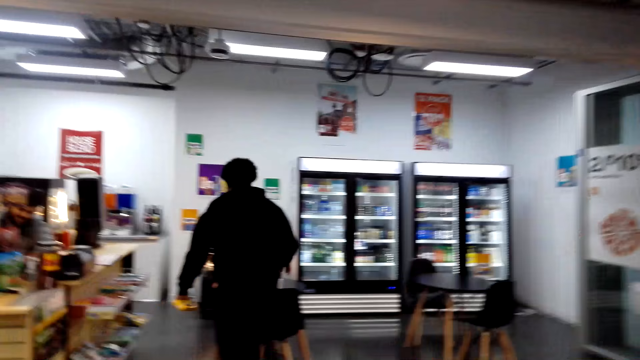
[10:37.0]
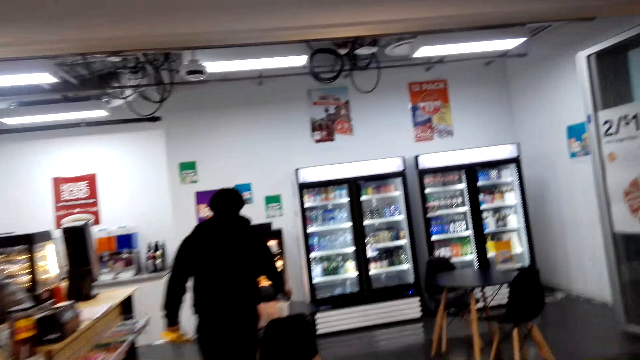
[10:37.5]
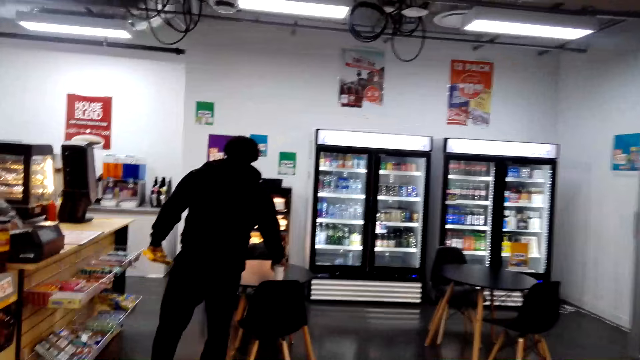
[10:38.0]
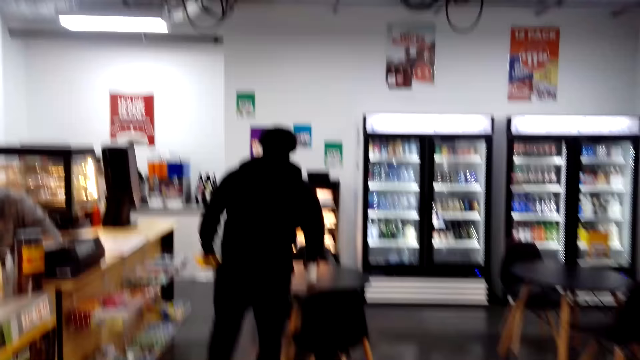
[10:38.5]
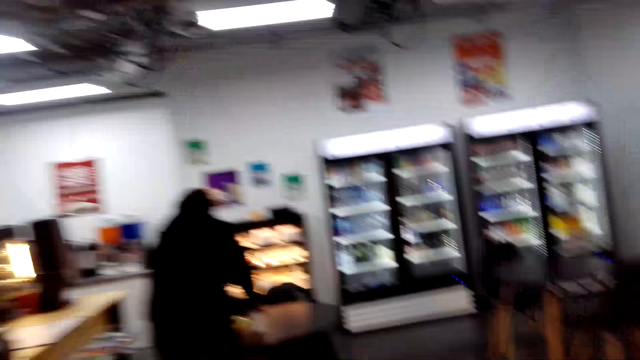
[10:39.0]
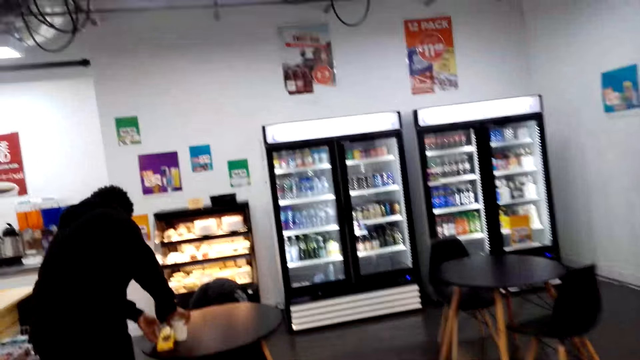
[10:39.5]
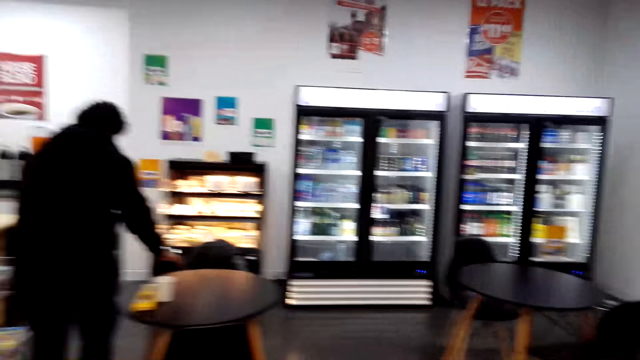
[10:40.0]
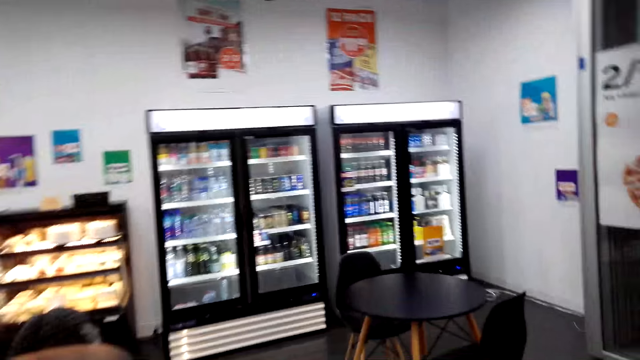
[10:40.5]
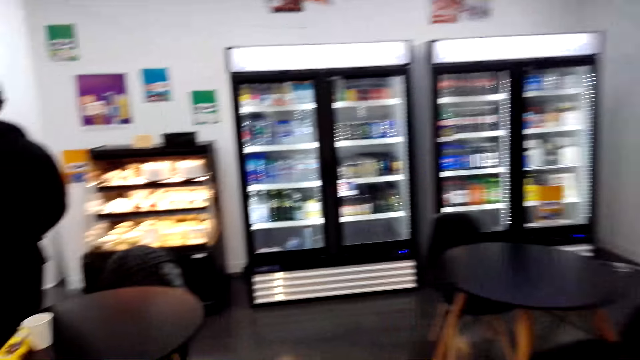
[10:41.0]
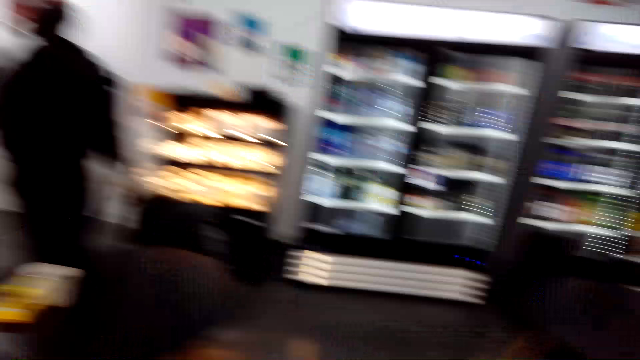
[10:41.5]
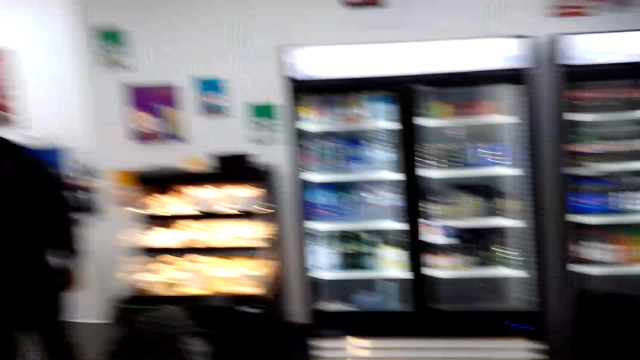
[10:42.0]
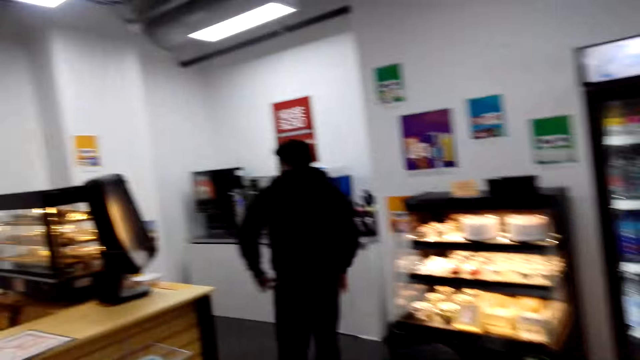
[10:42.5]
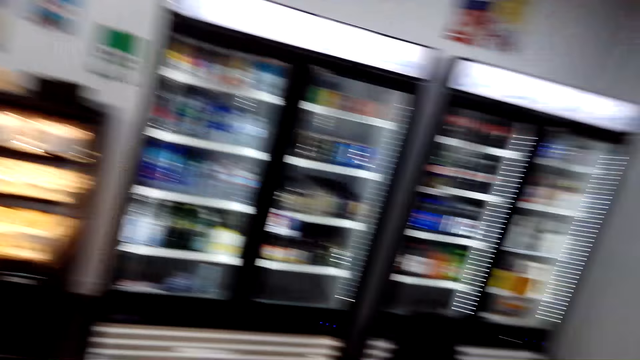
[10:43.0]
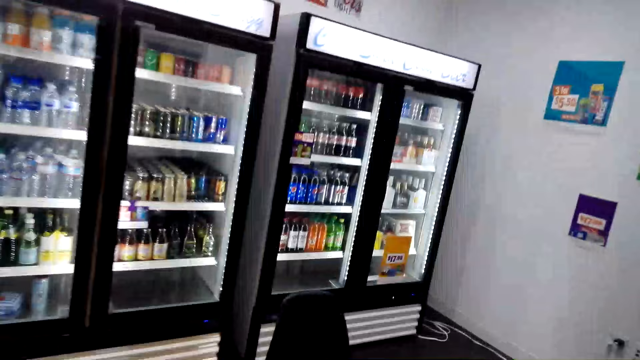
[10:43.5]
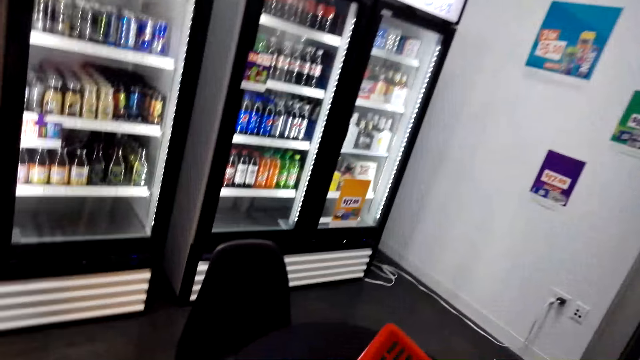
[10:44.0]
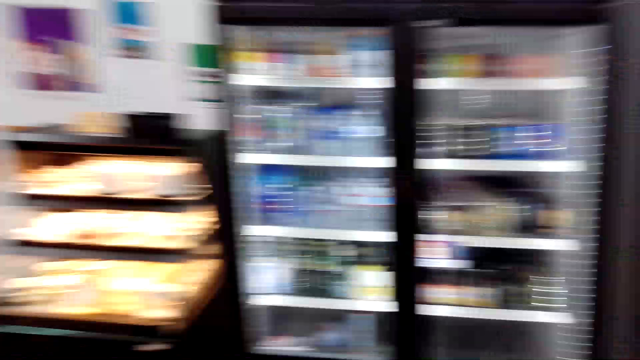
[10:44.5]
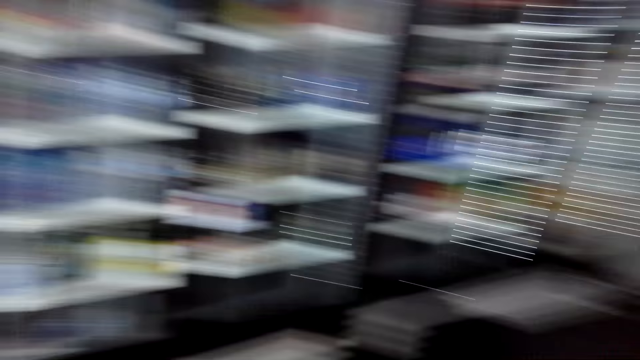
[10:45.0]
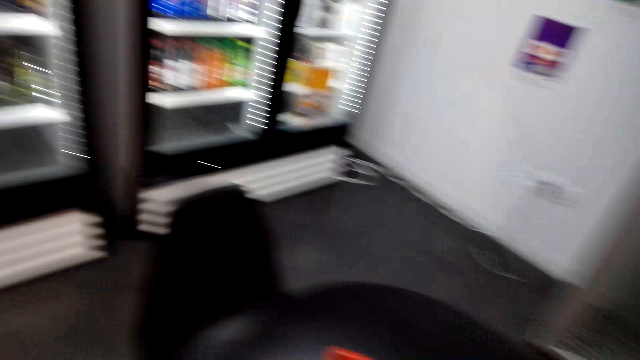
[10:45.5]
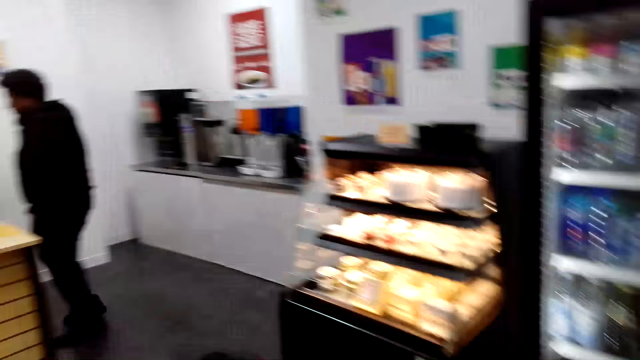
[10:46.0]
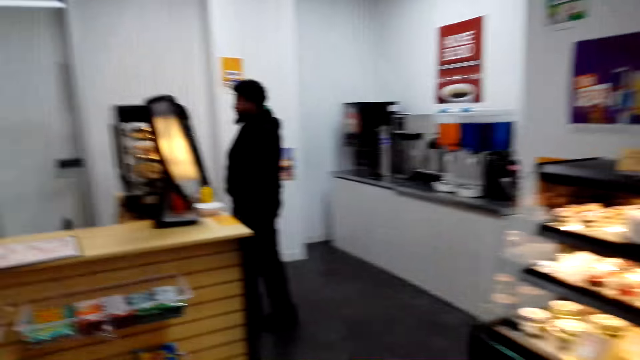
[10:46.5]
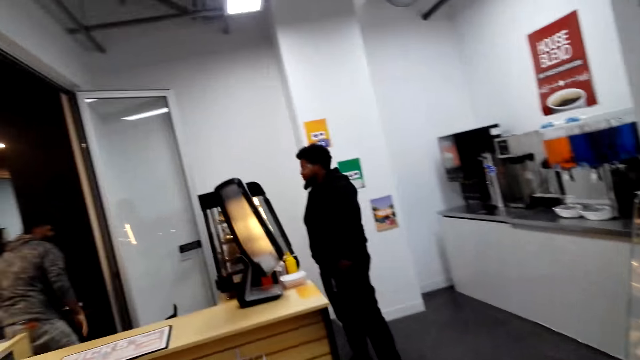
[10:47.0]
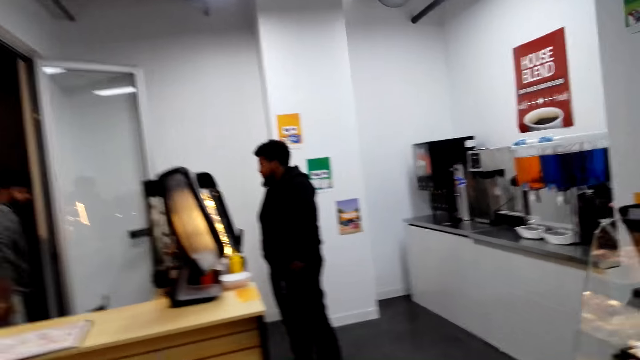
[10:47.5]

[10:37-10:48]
The camera wearer interacts with a man. The man puts a packet on the table, puts a cup on the table and walks.

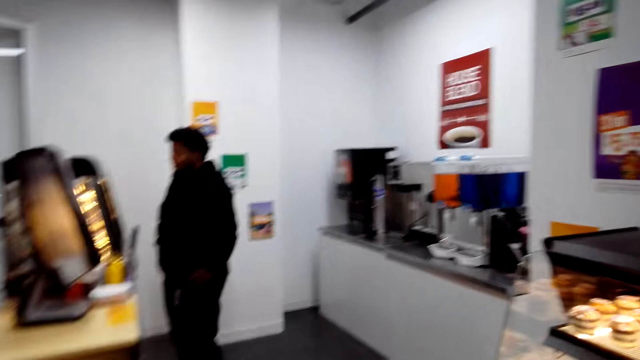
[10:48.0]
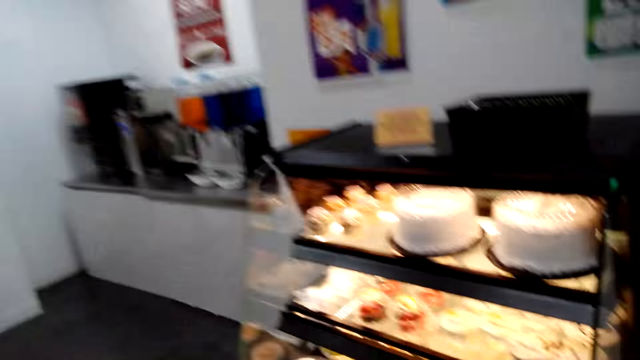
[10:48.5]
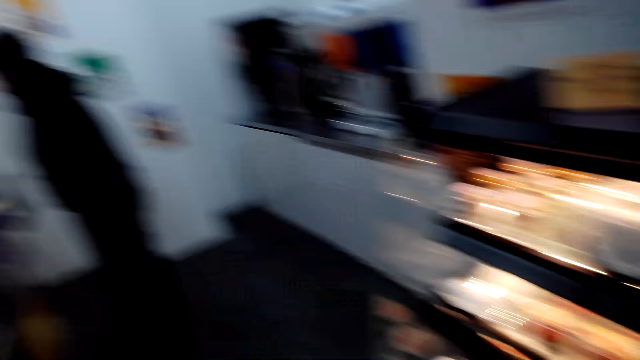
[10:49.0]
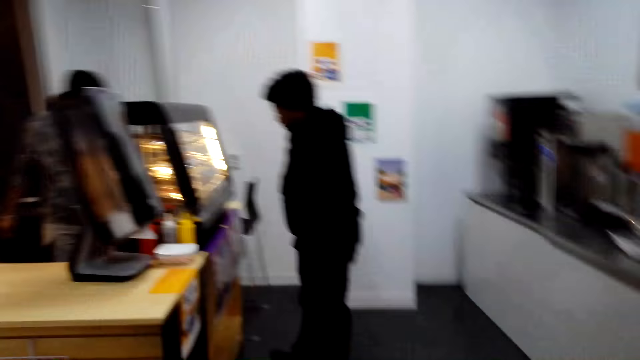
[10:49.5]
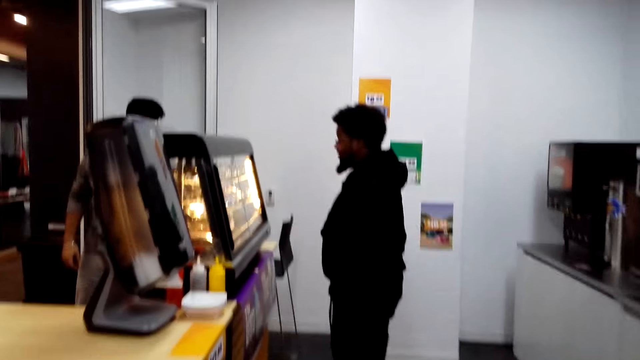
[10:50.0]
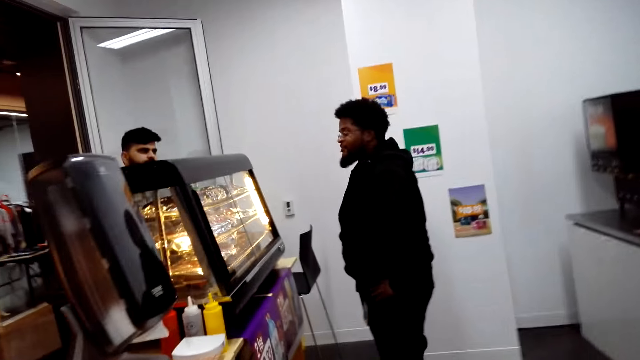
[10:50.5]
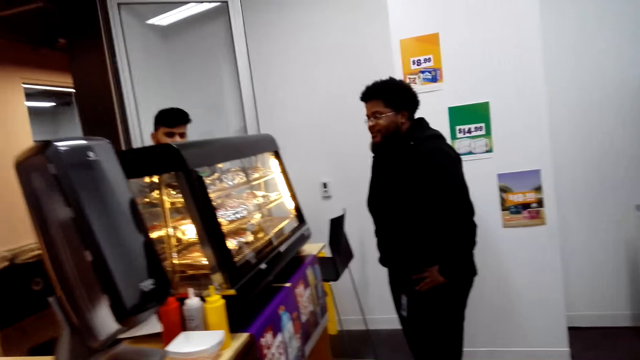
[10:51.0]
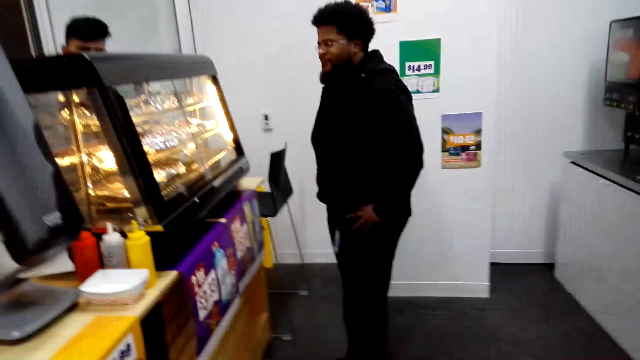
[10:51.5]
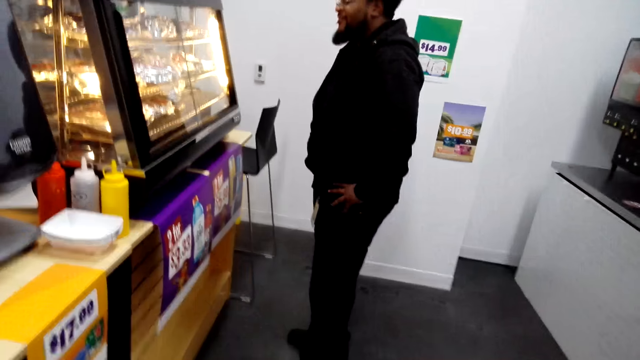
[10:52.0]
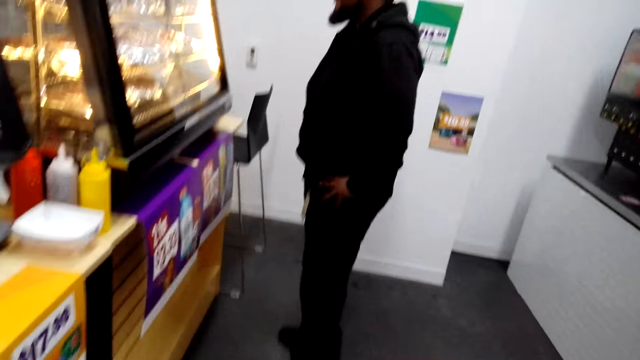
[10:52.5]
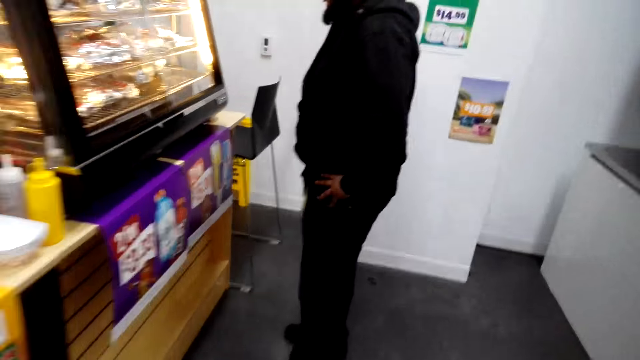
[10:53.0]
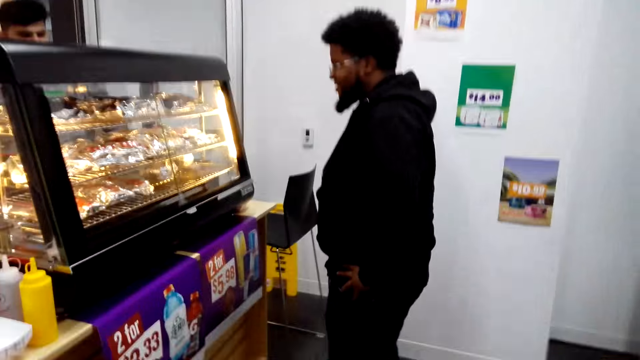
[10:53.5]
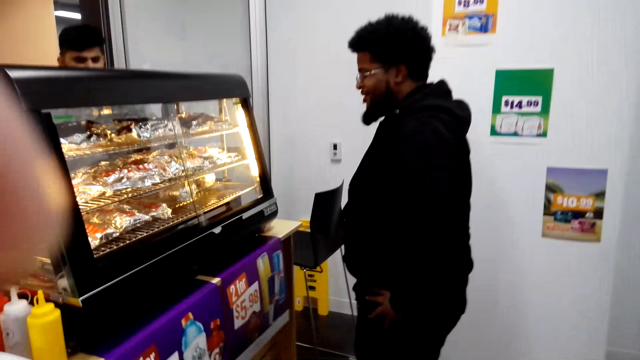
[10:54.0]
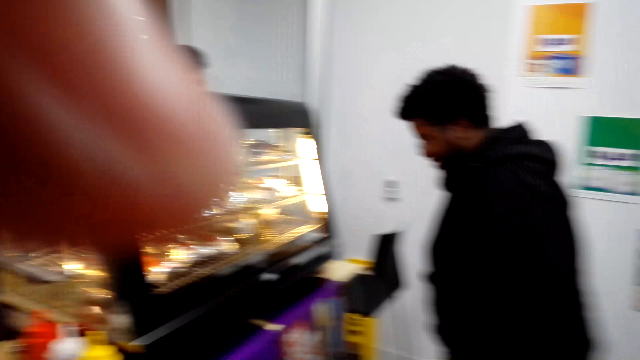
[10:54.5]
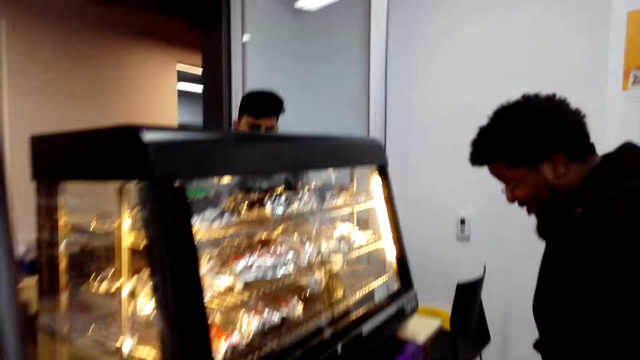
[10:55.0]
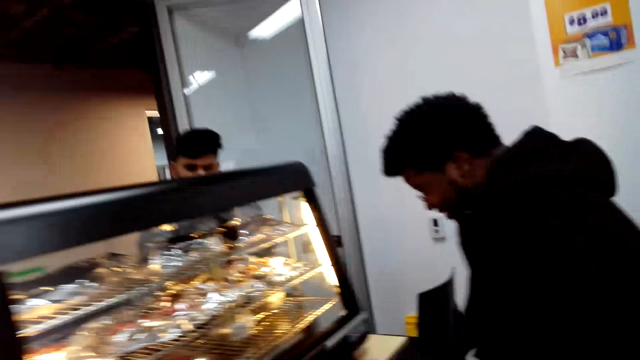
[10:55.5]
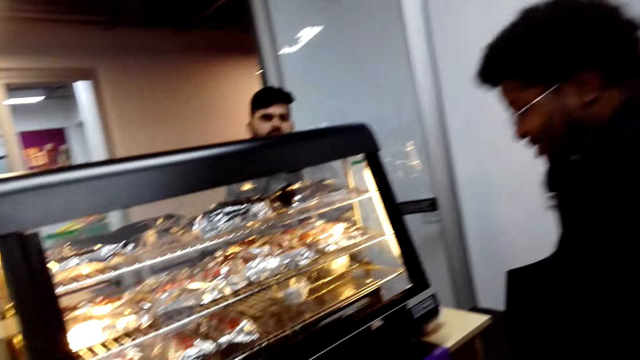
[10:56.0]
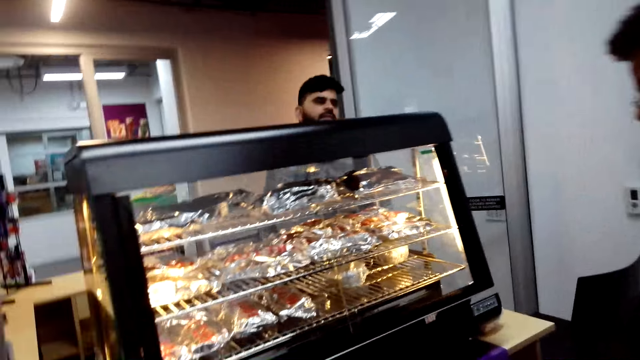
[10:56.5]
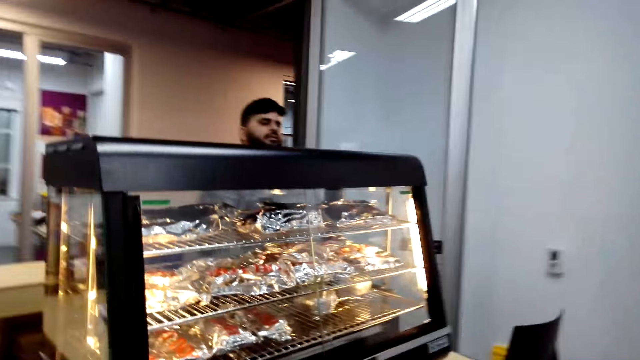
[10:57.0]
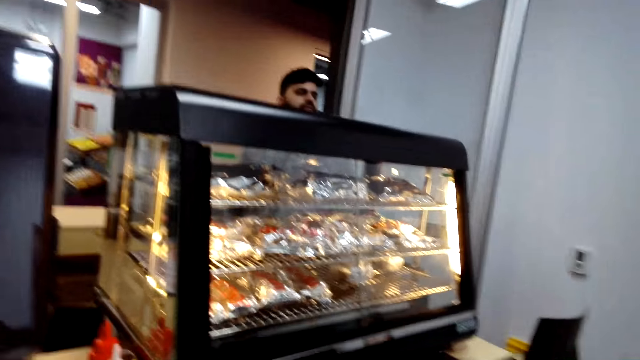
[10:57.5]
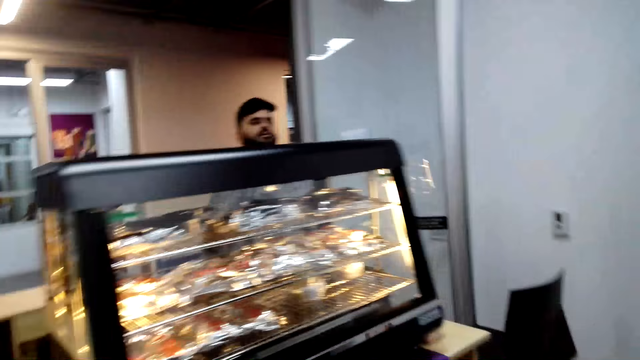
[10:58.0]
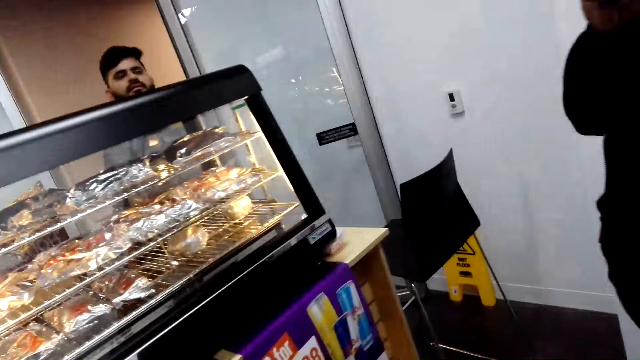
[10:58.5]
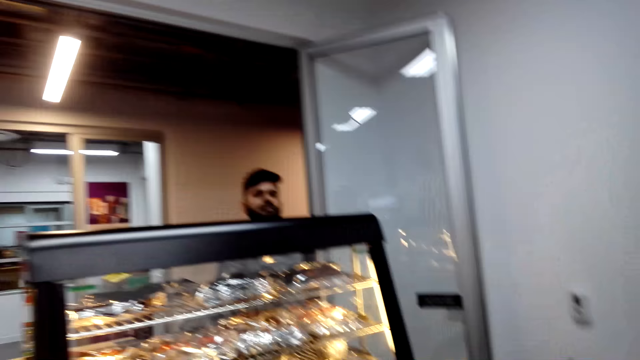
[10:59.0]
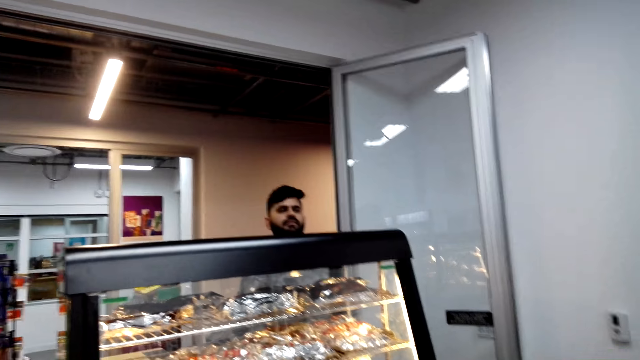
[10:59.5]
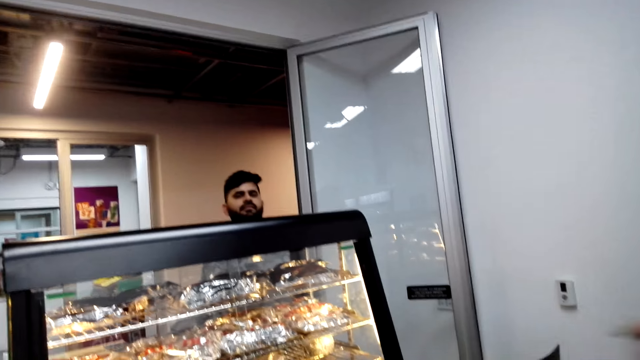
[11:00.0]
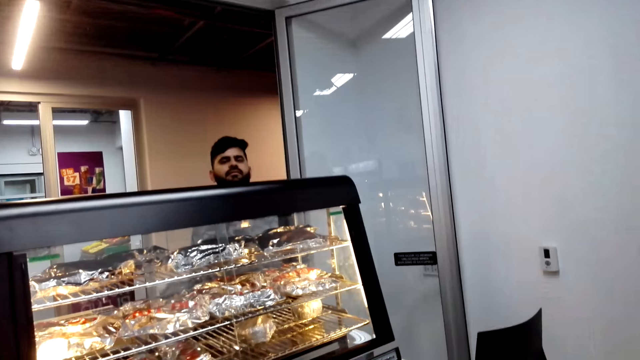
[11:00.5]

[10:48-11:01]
The camera wearer walks. A man interacts with another man.
